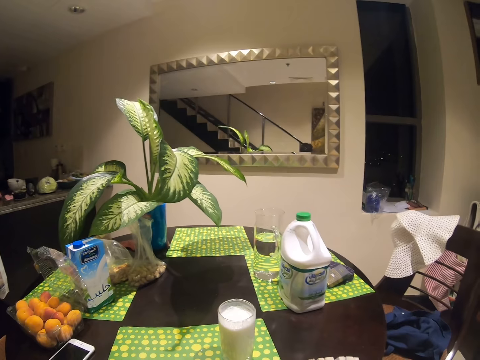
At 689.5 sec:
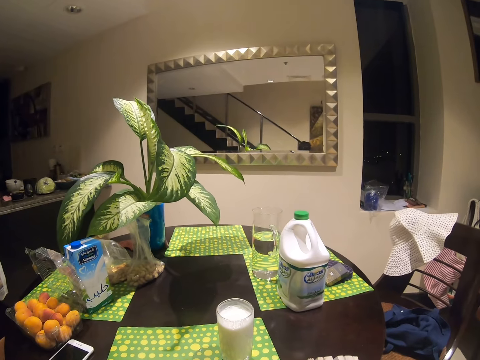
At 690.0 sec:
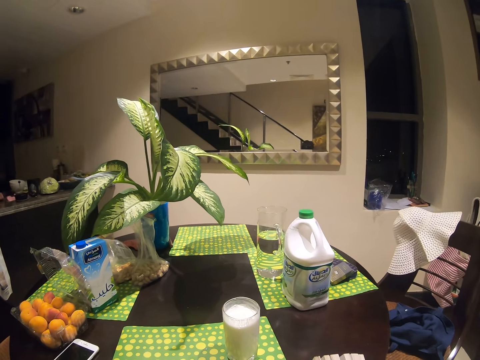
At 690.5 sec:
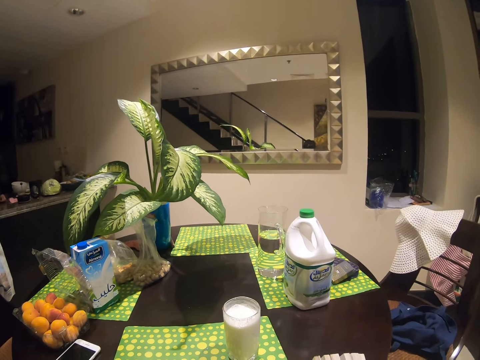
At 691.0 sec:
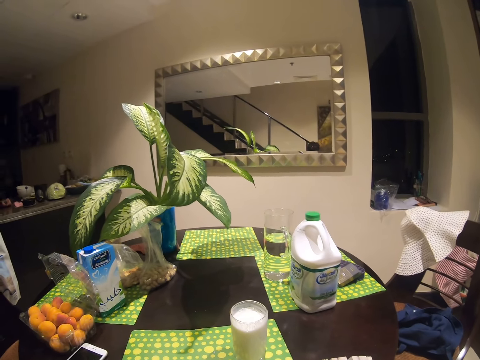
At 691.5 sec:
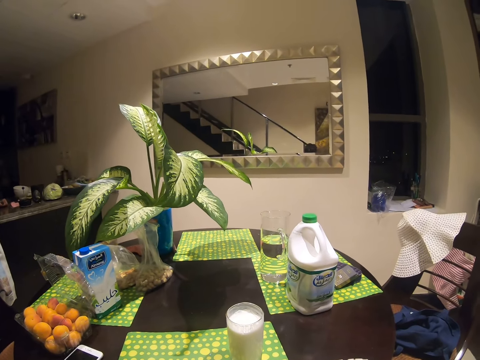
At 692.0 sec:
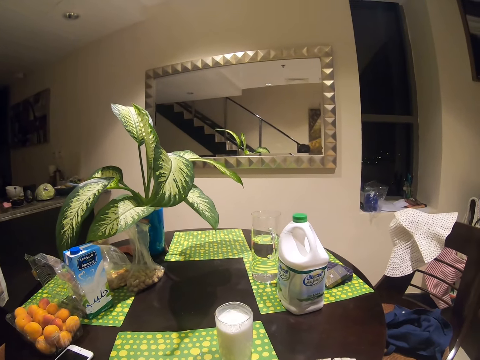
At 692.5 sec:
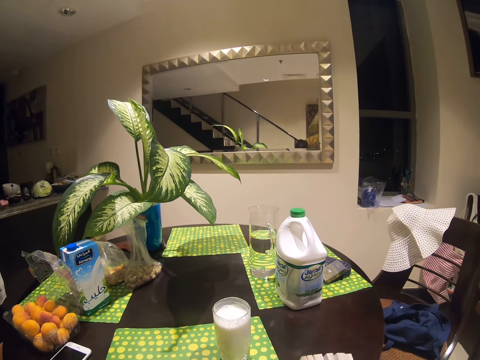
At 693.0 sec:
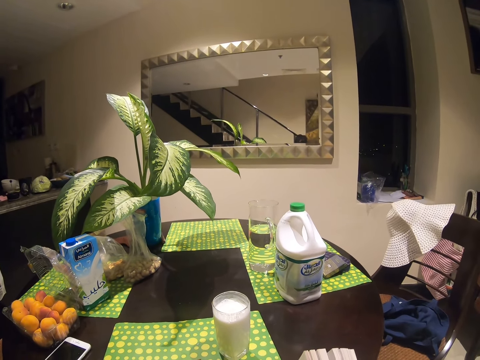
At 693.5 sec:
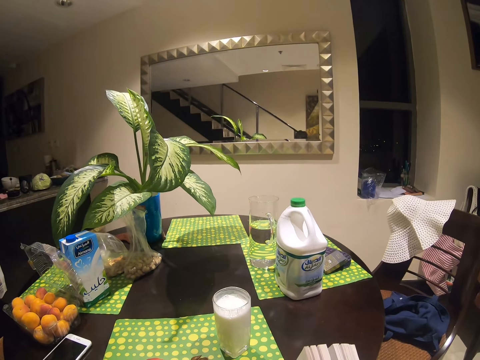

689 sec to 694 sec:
The camera wearer reads the book.

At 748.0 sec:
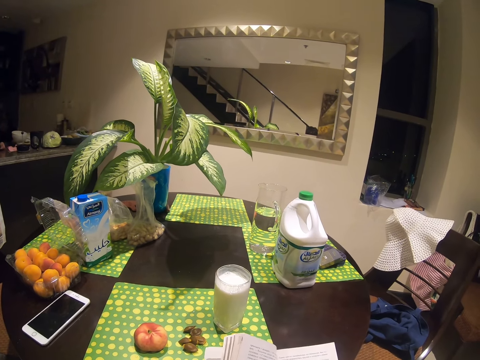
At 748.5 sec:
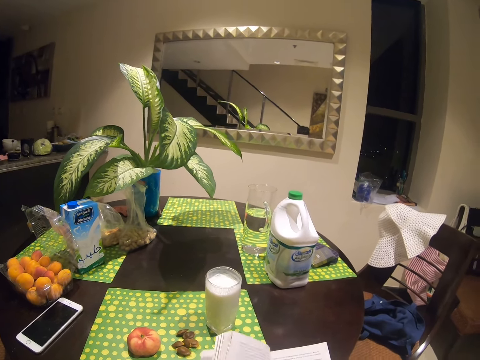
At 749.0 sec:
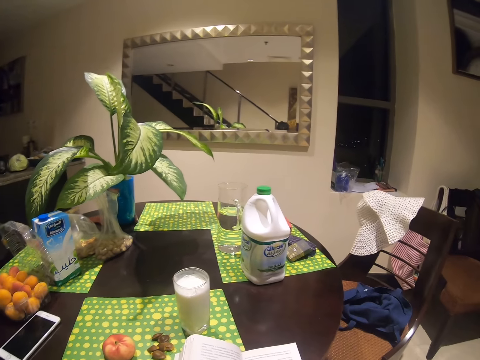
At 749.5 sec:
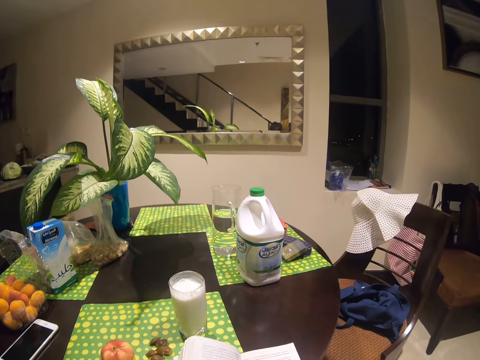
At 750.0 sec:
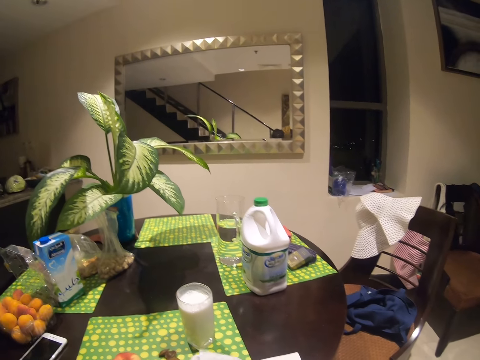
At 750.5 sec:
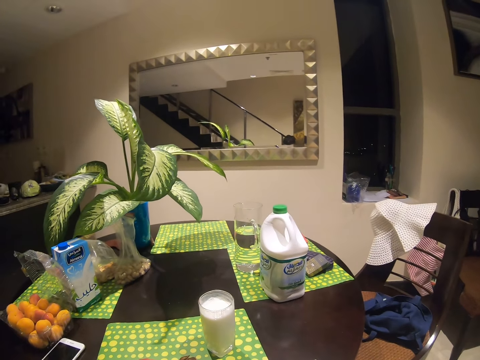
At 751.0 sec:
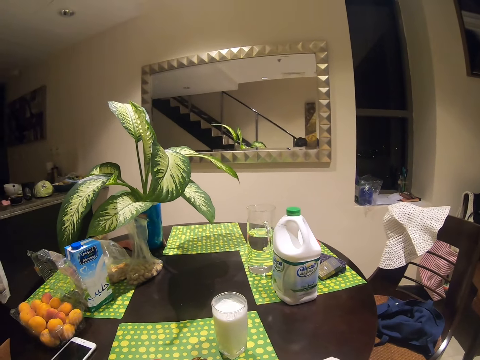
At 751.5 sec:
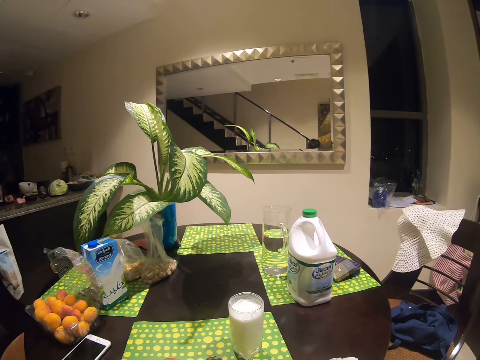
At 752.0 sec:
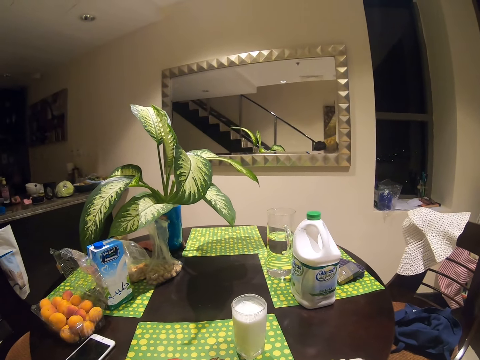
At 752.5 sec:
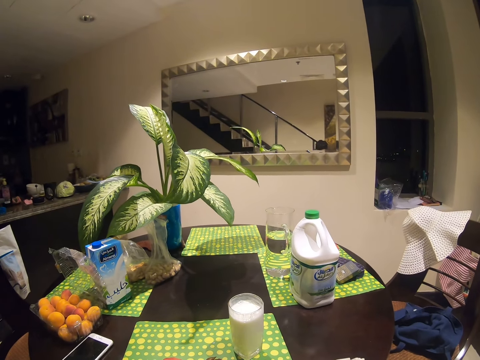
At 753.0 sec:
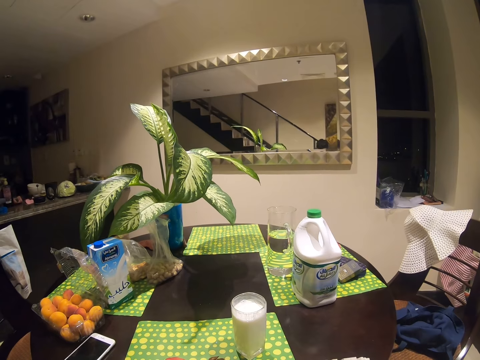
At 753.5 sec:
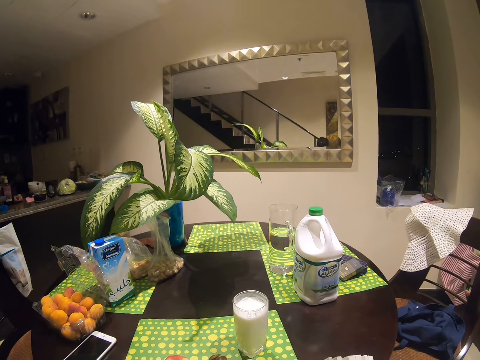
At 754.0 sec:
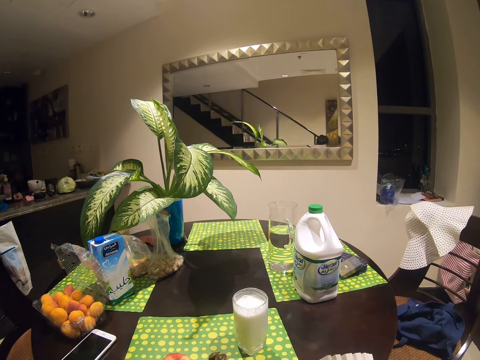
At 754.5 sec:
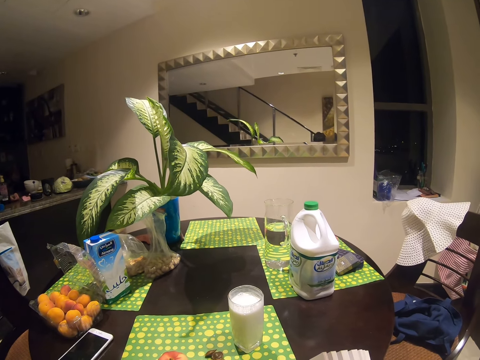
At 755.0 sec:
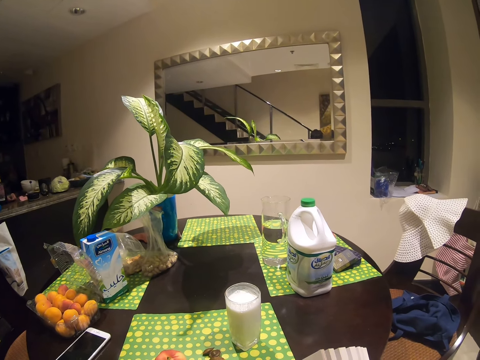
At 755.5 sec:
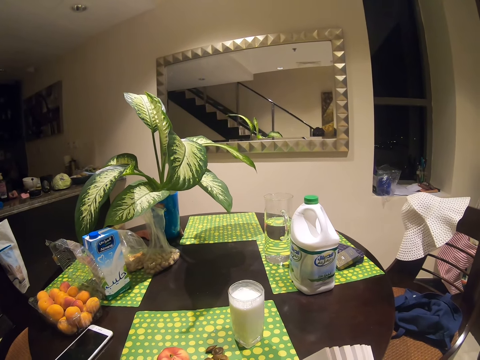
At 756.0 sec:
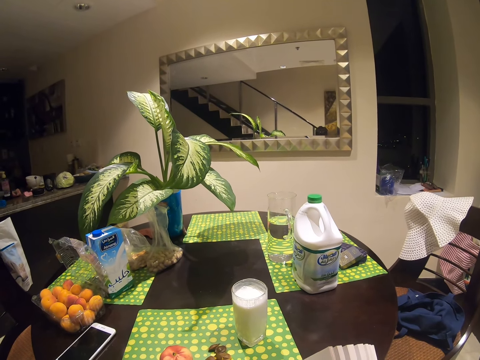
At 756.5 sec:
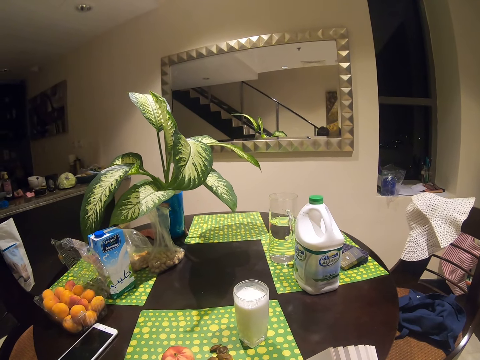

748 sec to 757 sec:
The camera wearer turns the page. They read the book.

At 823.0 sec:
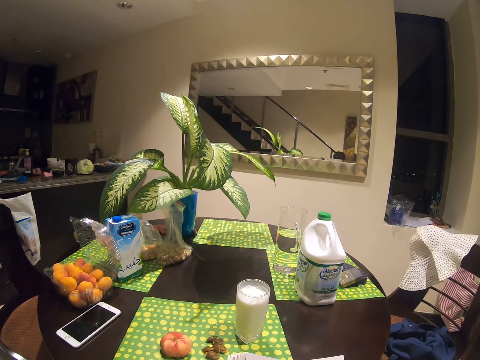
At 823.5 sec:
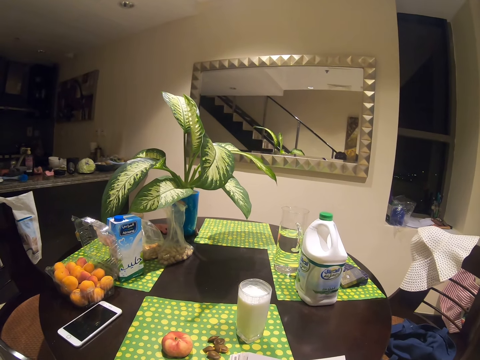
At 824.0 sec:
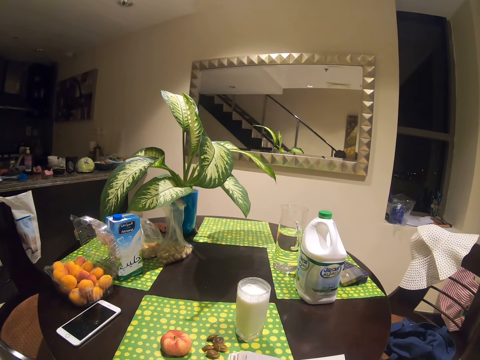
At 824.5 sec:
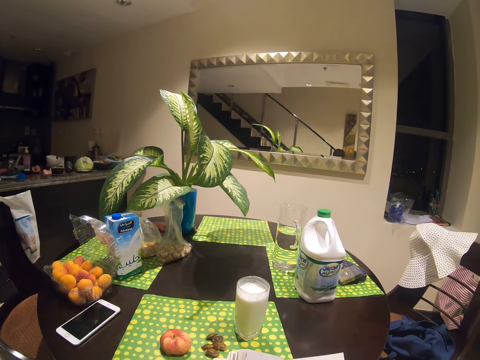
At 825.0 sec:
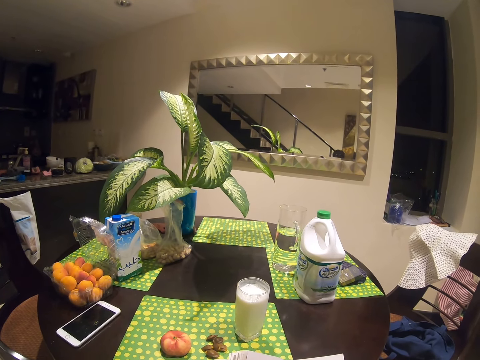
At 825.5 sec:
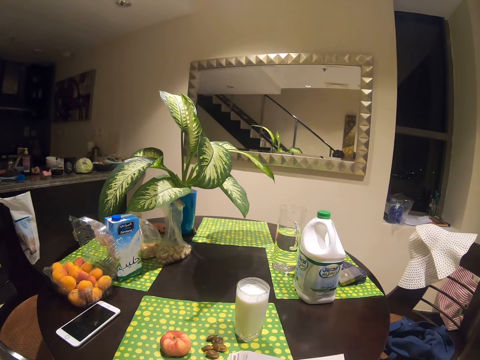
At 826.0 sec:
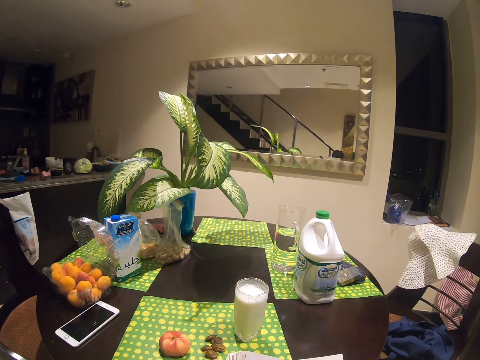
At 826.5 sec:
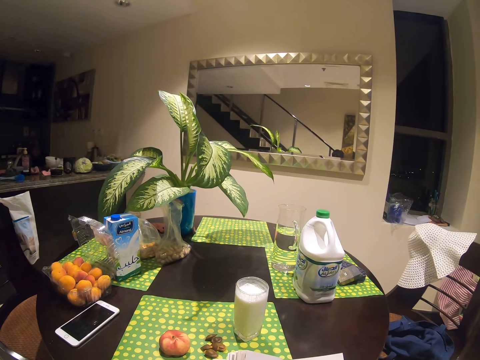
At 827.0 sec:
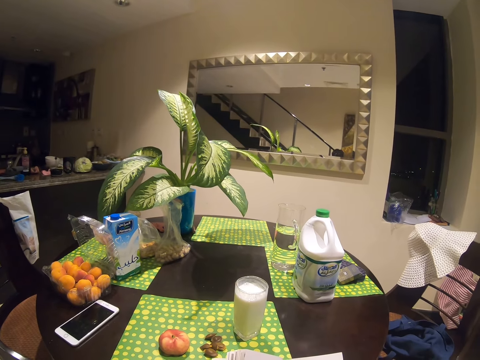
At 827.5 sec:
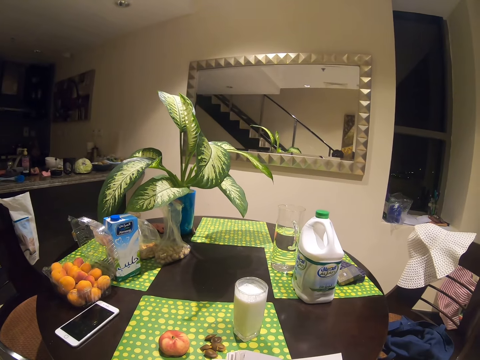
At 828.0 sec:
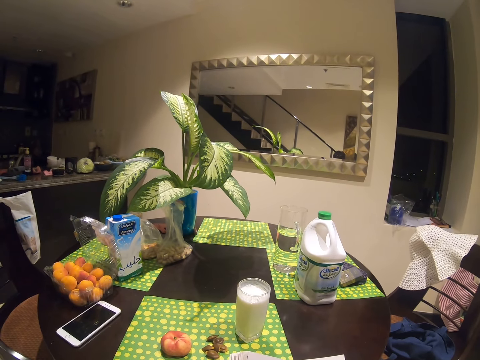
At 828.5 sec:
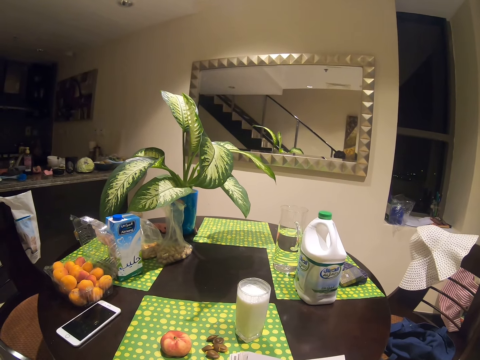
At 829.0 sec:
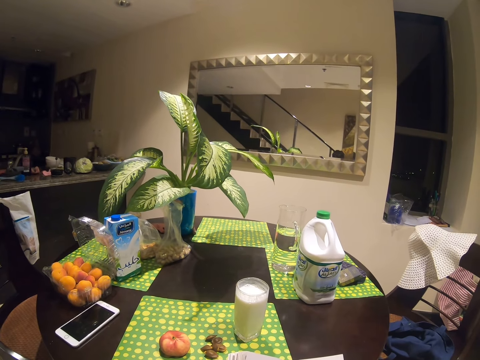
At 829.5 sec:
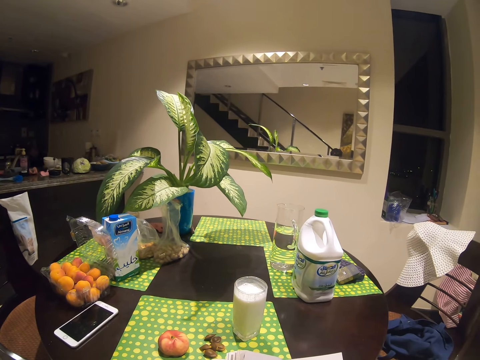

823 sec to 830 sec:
The camera wearer reads the book.

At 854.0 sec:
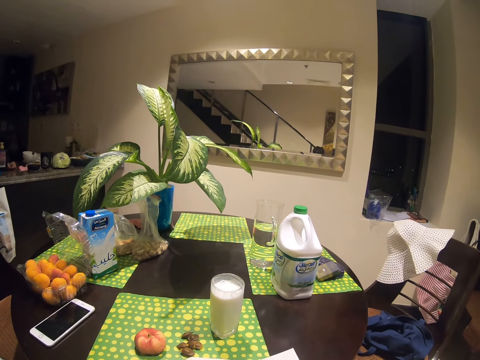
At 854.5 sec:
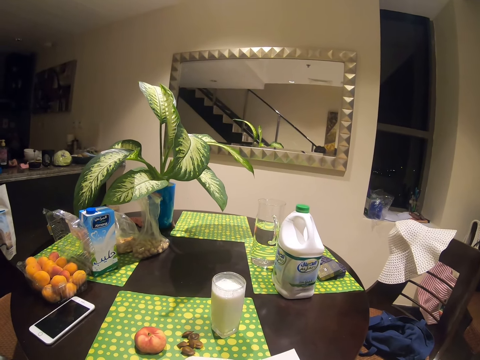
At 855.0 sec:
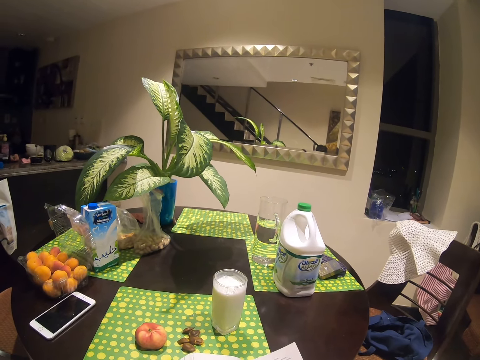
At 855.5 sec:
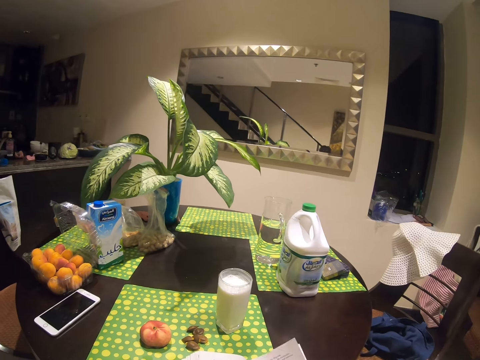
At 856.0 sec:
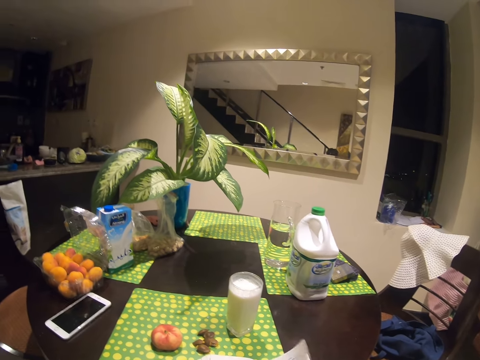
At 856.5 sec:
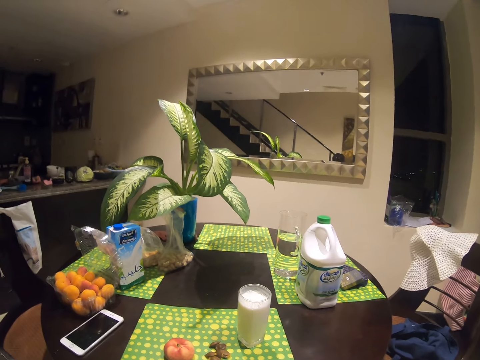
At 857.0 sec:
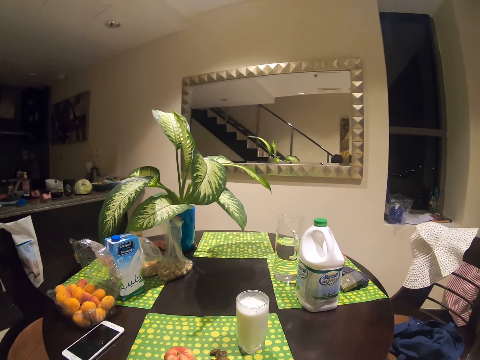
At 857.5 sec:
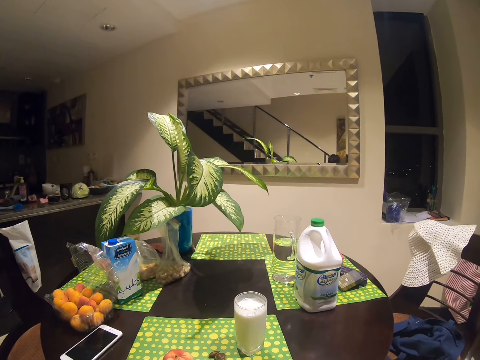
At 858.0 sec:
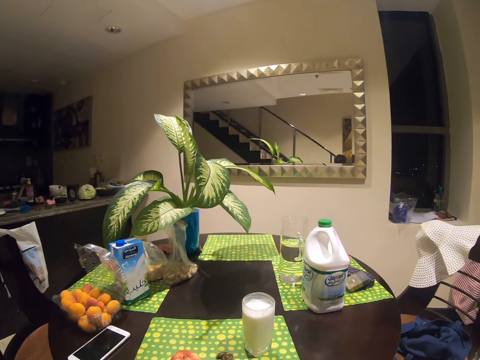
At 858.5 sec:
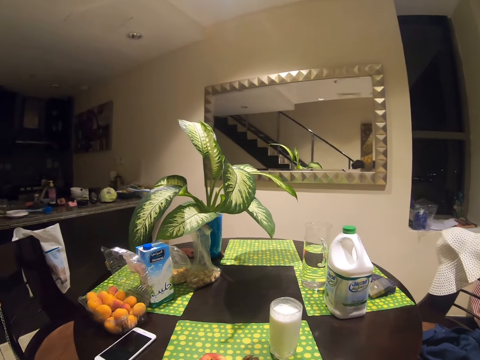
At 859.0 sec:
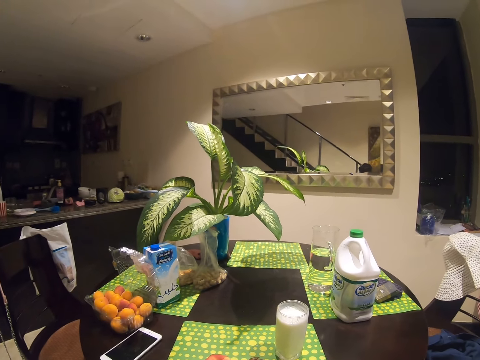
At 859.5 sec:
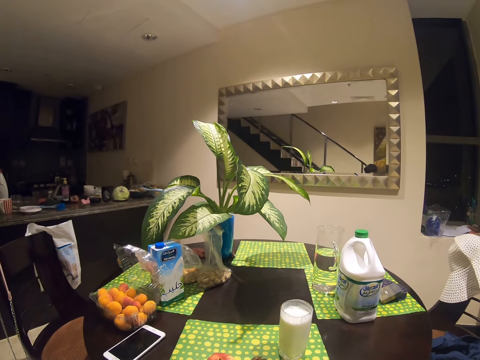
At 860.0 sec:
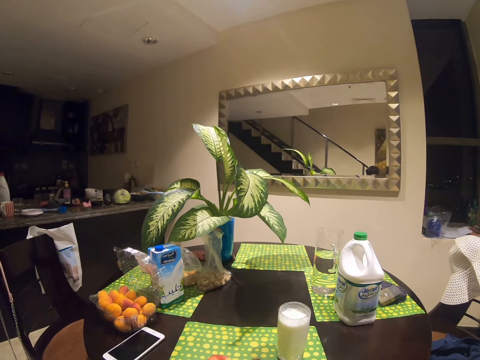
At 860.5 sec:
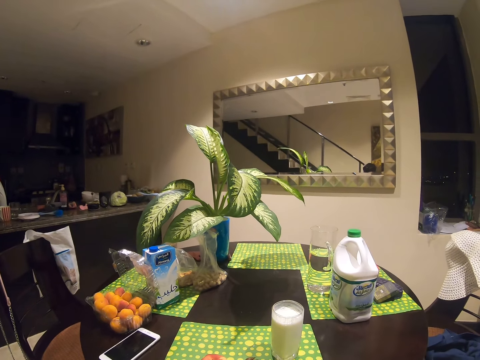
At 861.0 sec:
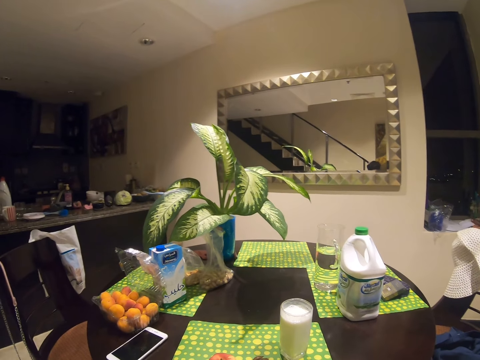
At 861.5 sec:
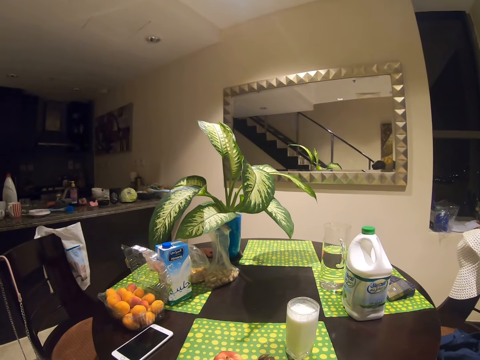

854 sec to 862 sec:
The camera wearer turns the page. They read the book.
